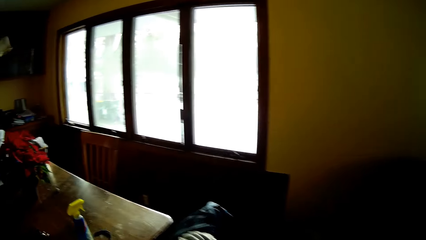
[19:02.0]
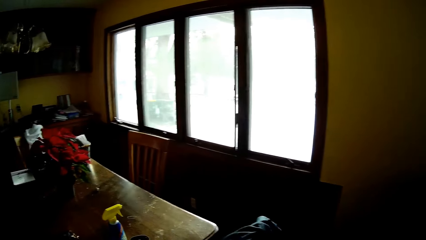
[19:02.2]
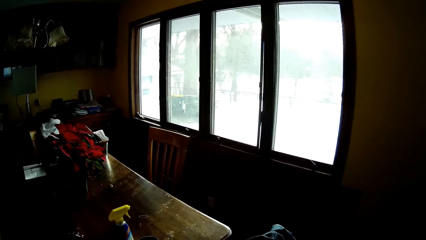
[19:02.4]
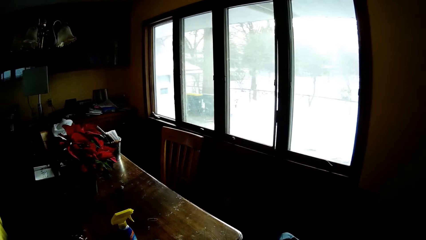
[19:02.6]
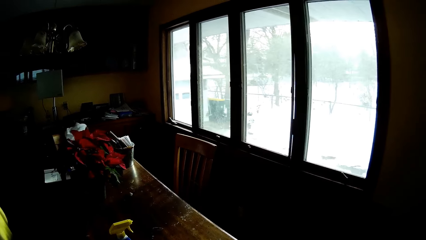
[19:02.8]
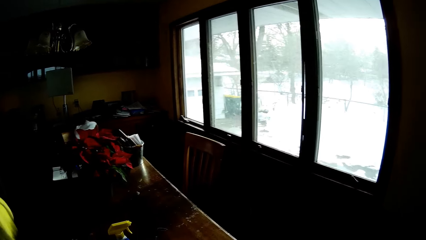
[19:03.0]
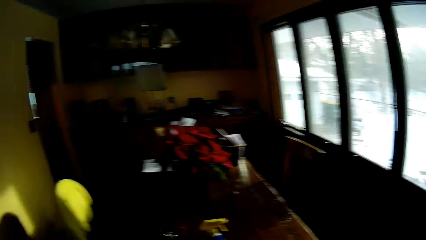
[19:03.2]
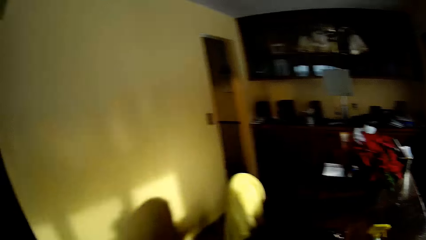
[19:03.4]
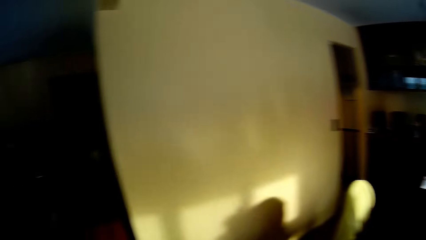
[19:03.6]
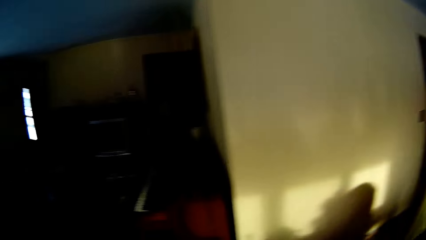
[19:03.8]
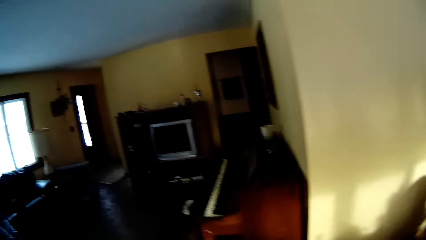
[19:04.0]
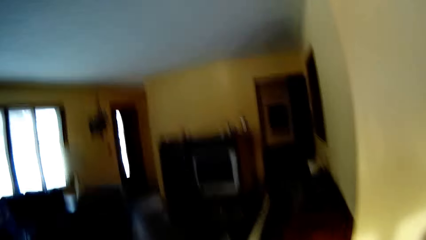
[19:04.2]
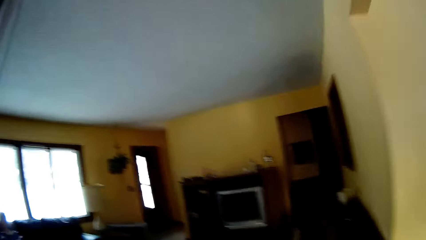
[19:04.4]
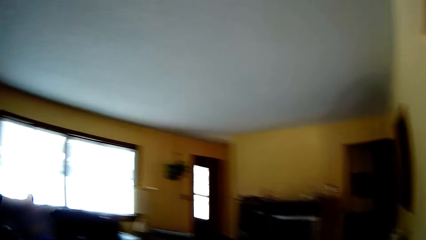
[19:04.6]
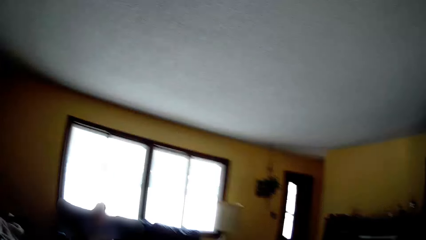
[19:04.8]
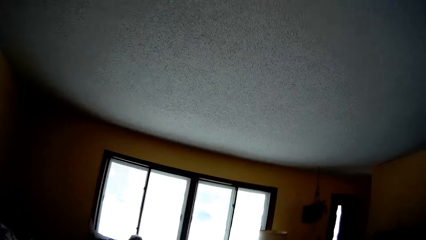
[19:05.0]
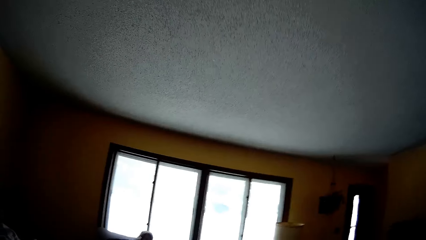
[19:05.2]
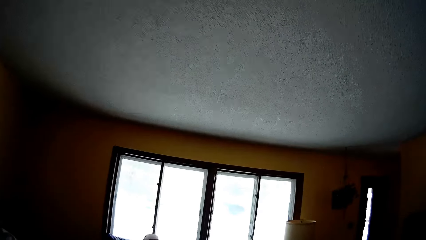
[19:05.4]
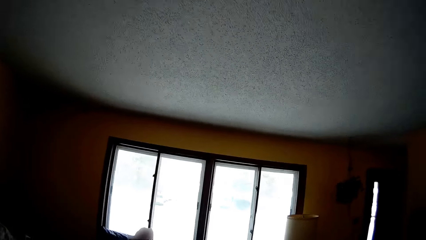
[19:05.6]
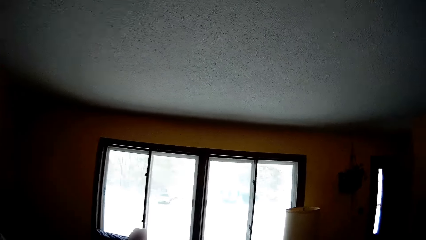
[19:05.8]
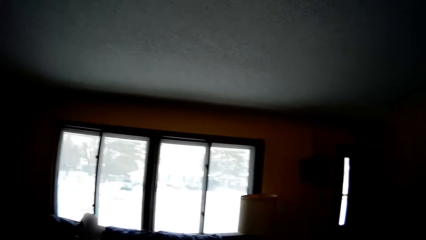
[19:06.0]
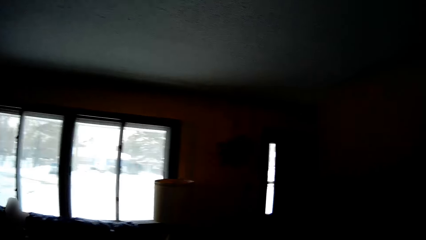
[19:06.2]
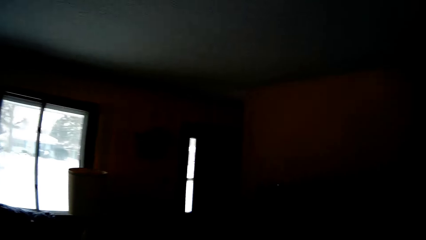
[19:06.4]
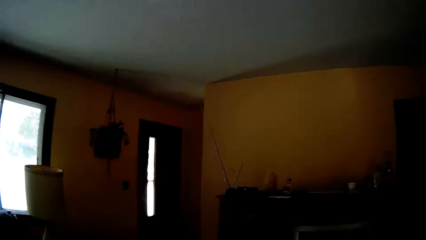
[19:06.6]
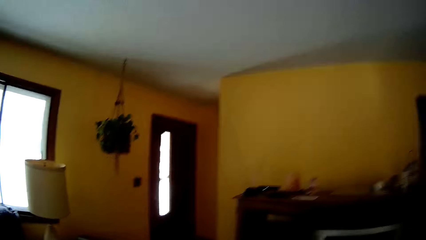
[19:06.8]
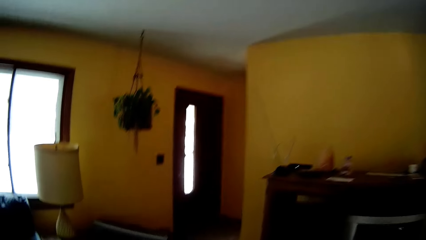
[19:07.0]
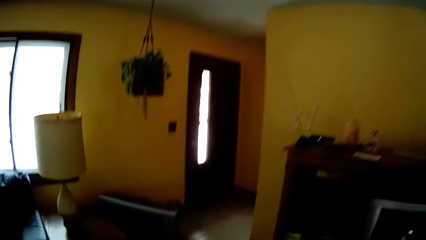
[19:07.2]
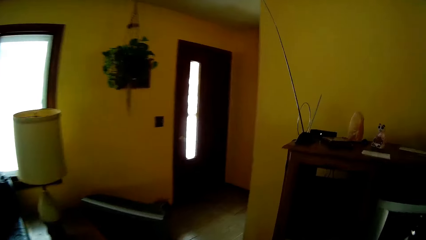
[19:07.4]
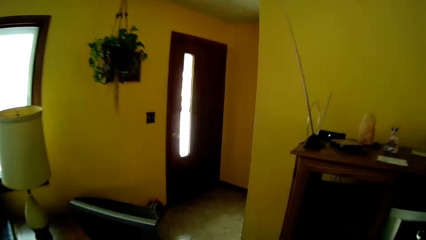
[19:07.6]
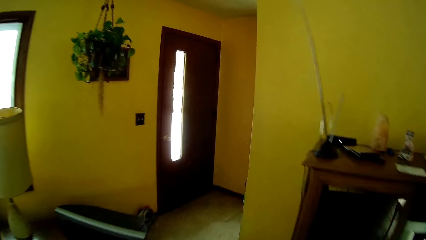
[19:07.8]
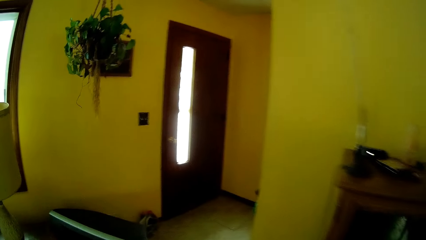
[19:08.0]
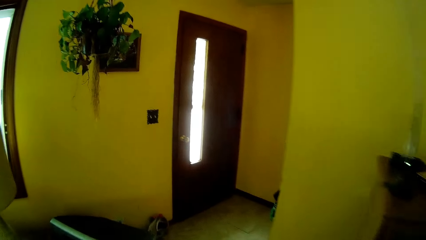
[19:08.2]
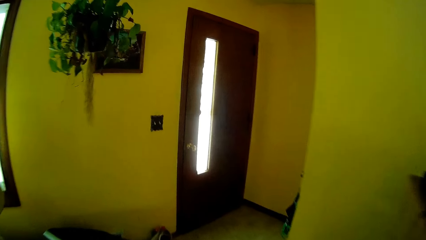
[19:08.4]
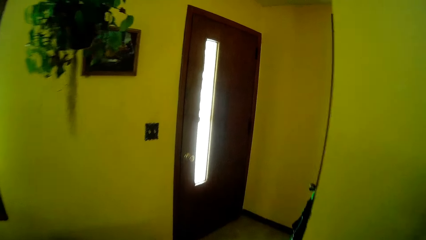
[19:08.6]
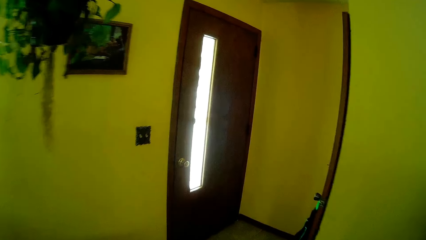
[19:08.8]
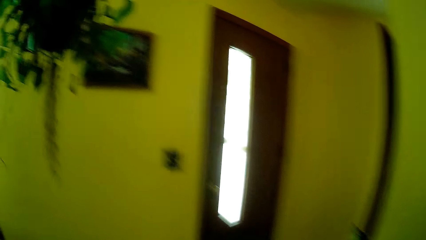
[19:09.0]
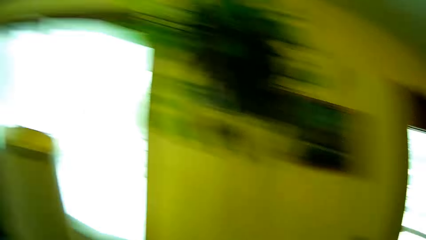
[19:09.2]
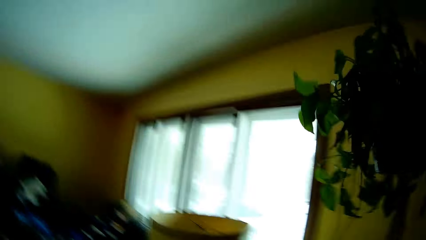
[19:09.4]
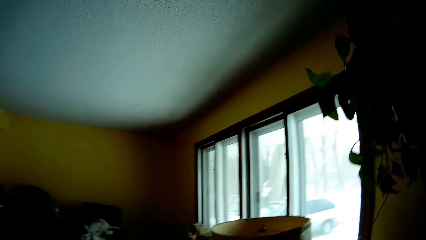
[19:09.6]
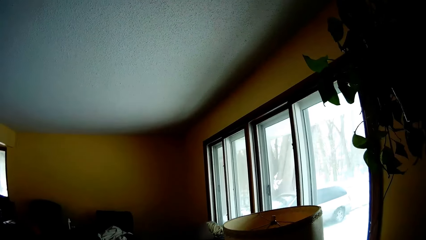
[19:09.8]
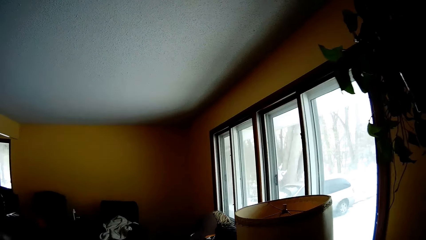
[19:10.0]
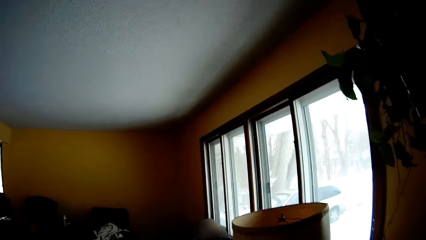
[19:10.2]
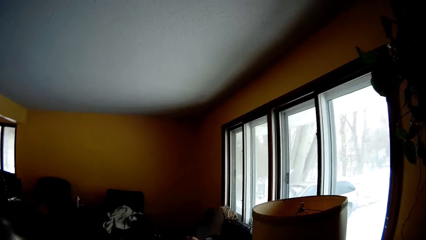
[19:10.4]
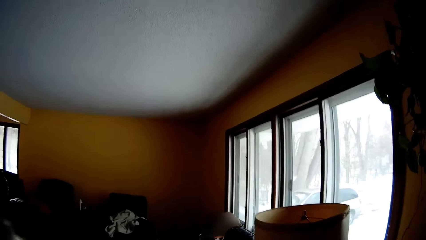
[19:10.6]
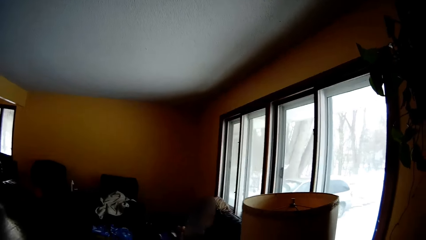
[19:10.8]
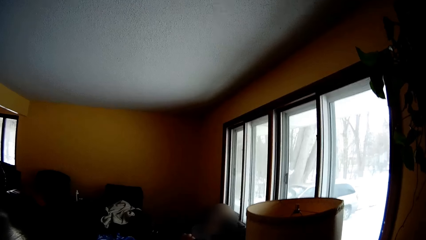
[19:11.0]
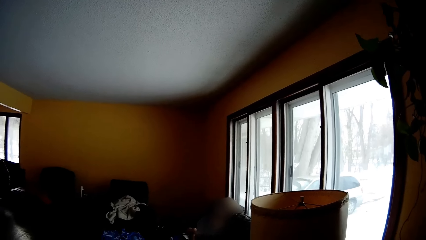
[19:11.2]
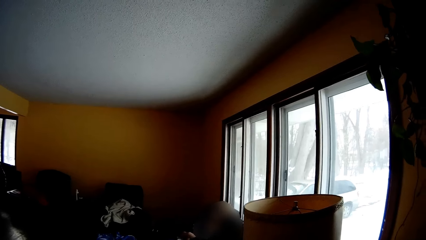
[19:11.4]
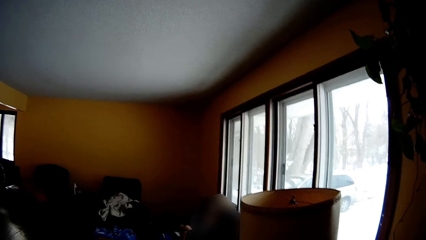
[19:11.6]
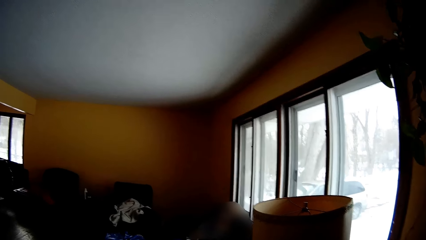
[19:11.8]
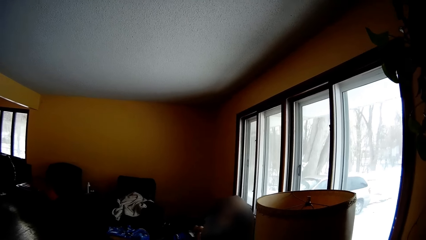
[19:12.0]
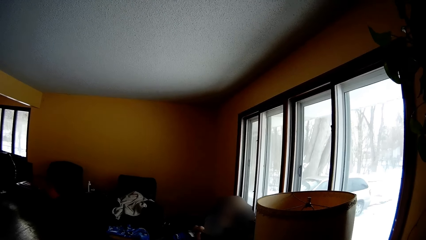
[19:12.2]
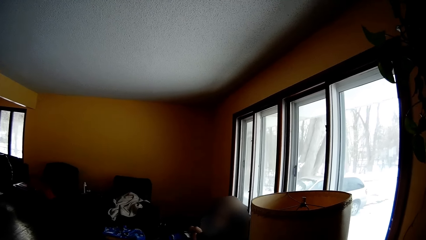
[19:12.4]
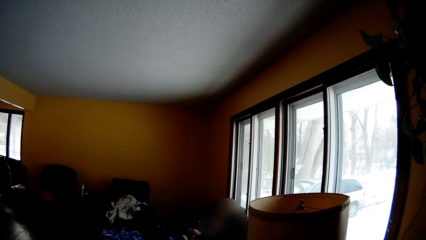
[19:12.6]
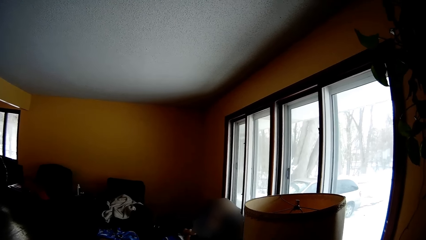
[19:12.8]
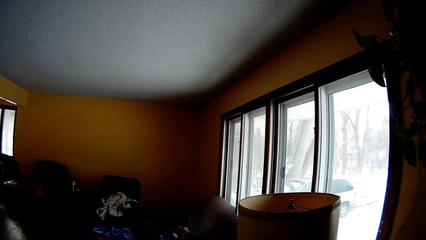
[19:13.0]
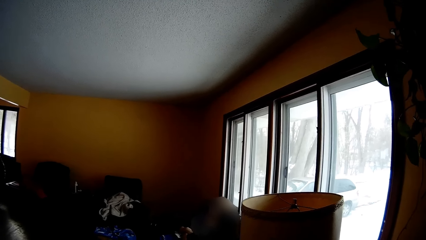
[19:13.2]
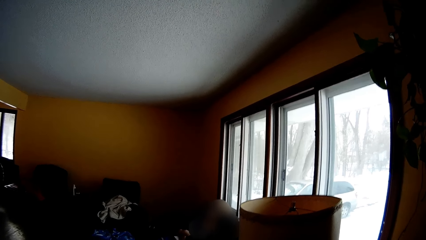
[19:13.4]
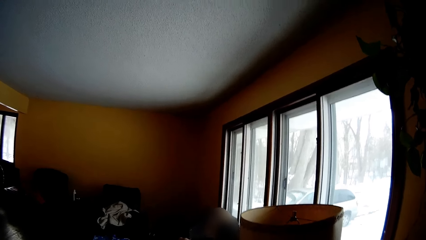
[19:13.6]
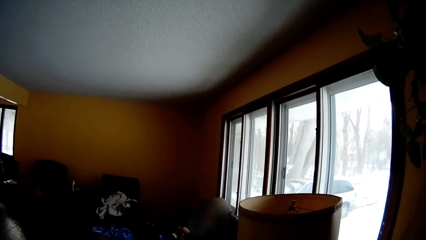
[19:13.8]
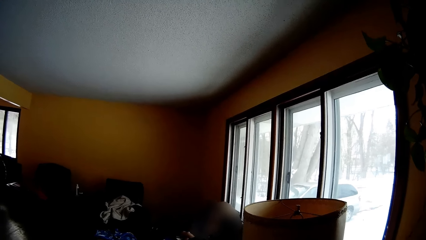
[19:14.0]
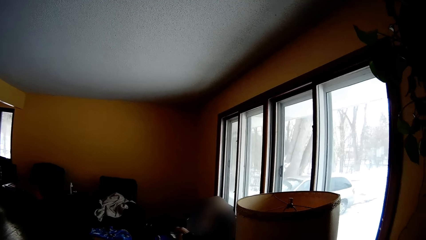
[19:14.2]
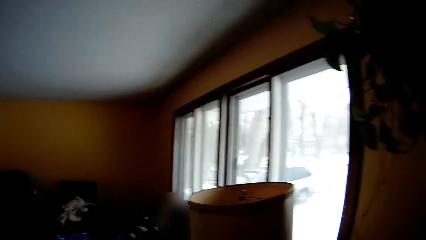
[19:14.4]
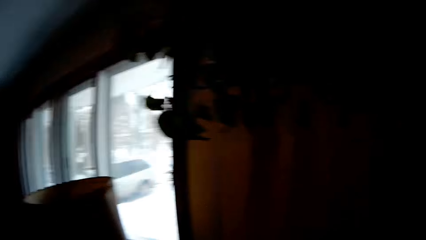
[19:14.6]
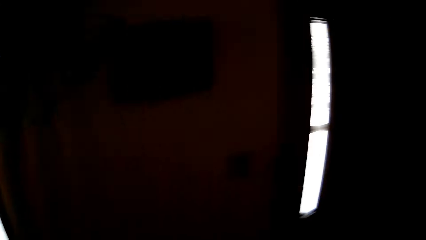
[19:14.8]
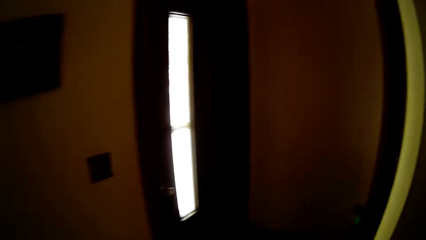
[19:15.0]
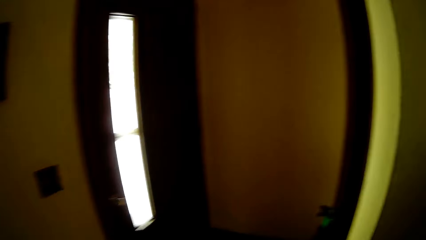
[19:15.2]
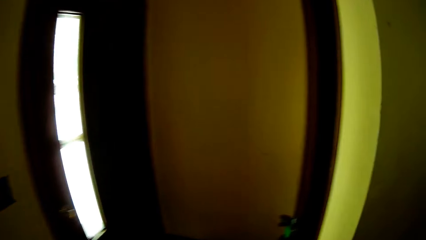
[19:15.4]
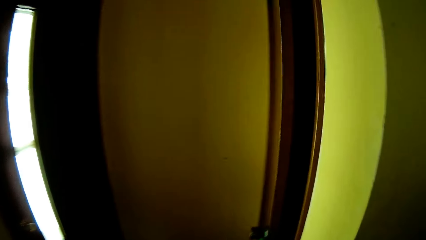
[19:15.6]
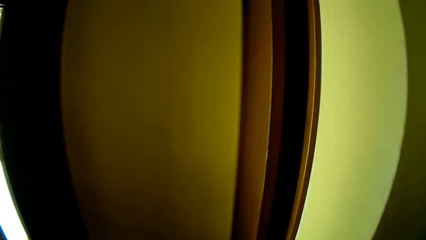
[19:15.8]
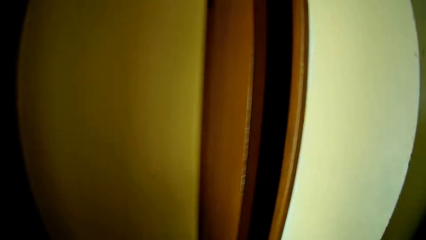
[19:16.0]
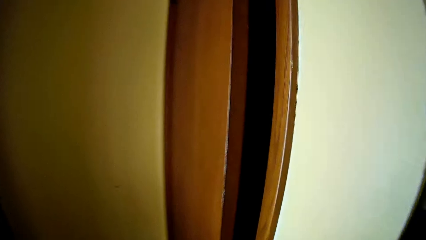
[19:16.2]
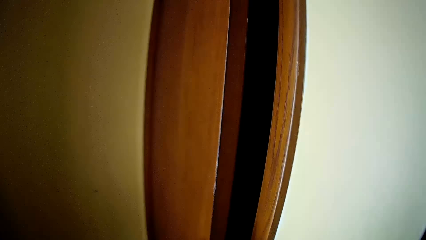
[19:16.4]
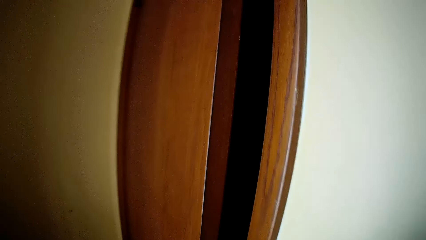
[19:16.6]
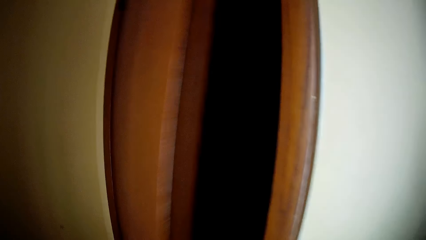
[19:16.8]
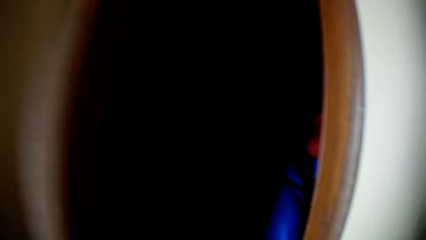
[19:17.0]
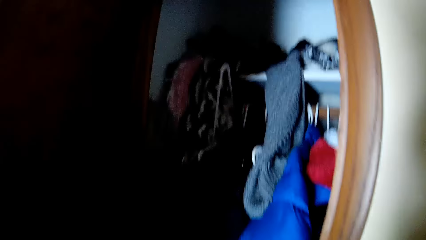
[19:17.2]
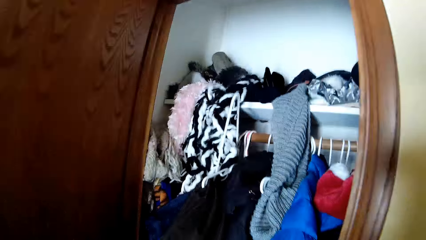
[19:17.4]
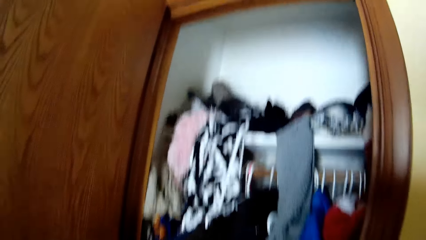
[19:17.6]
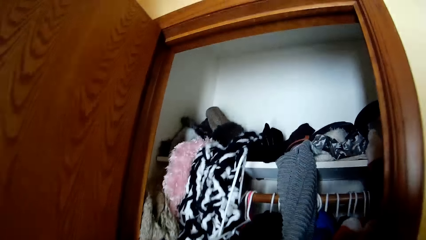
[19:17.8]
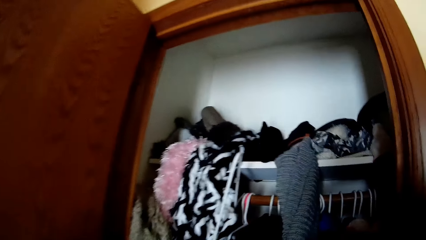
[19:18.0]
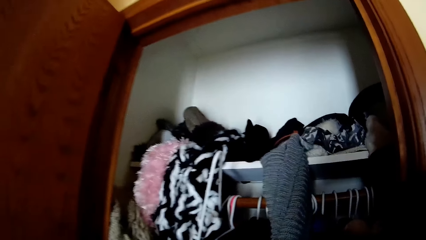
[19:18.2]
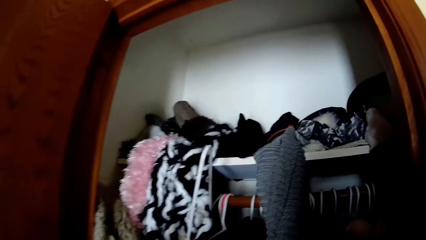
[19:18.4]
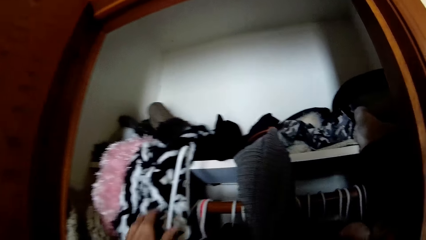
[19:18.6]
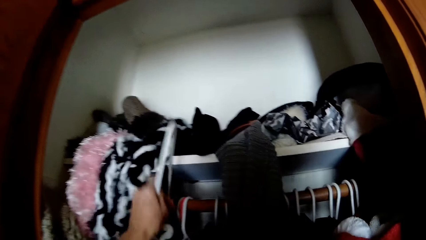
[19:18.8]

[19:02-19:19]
The camera wearer looks through the big window in the sitting room. He walks from the dining room to the sitting room. He looks through the small window in the sitting room. He moves toward the door in the sitting room and looks through the door pane. He looks at the flower on the roof. He looks through the small window in the sitting room. He walks to a closet. He moves toward the cabinet door. He opens the wardrobe with his left hand. He looks at the clothes in the shelves.
